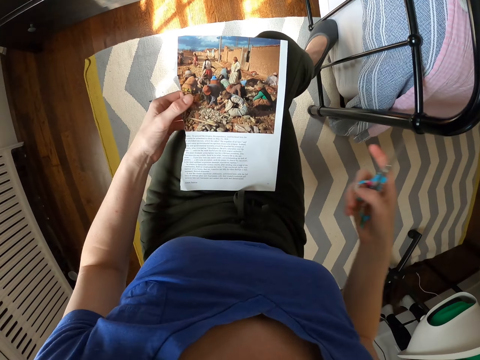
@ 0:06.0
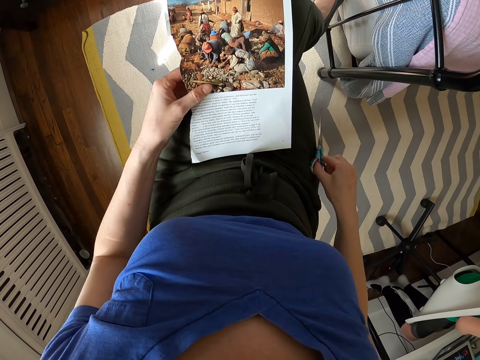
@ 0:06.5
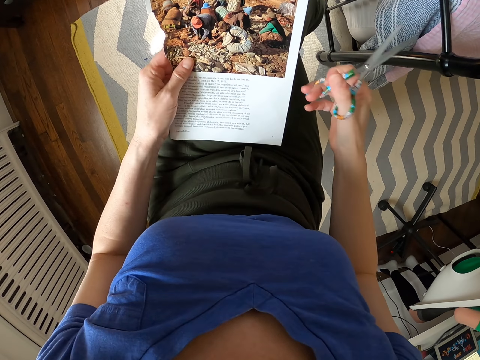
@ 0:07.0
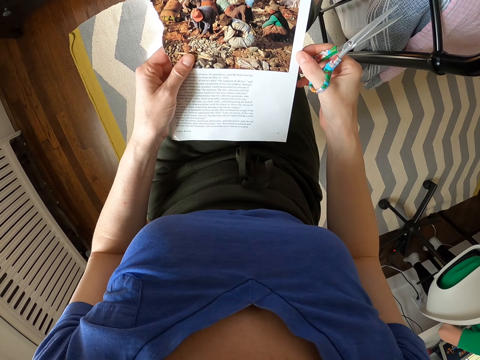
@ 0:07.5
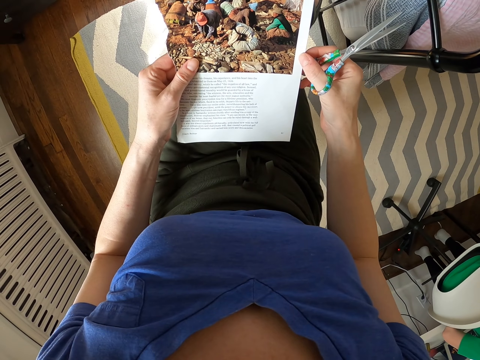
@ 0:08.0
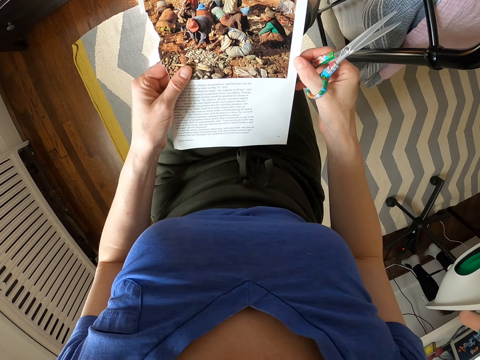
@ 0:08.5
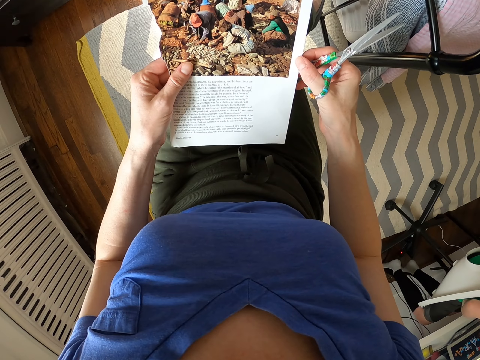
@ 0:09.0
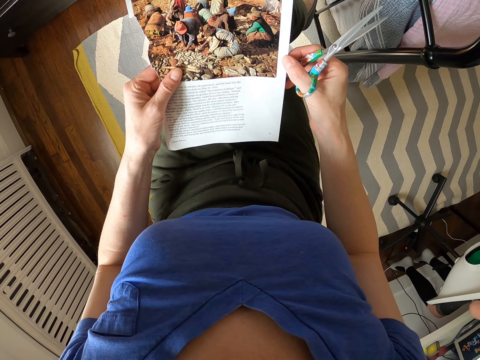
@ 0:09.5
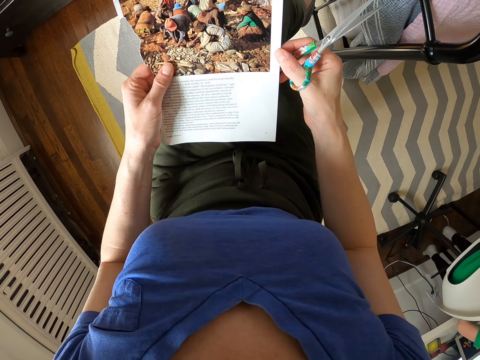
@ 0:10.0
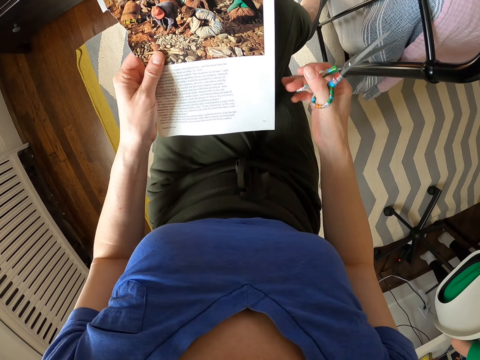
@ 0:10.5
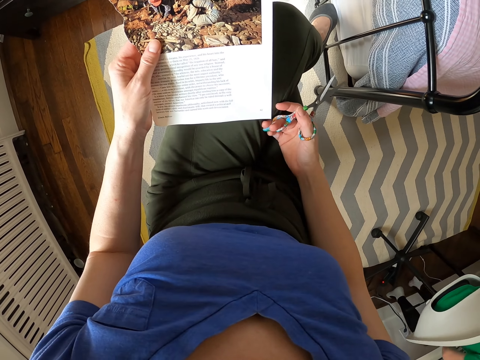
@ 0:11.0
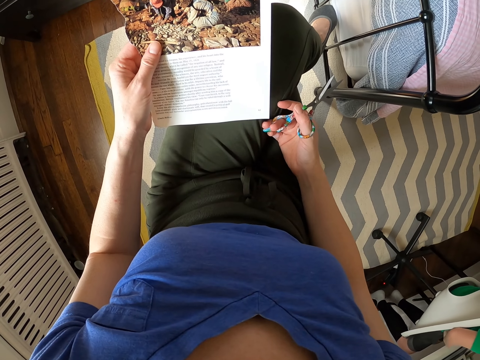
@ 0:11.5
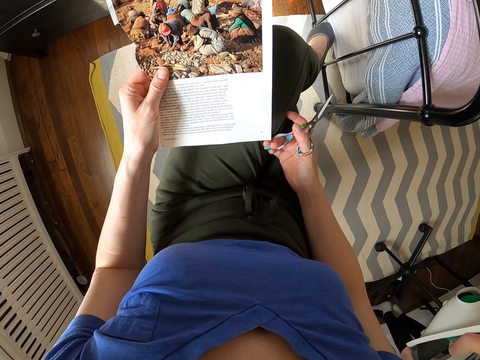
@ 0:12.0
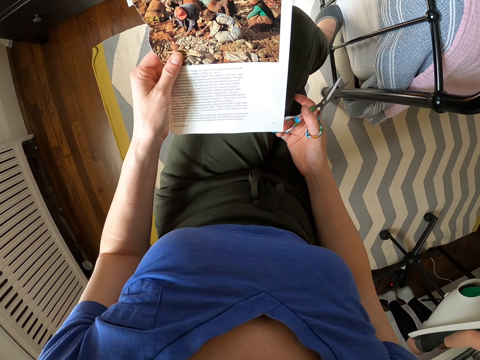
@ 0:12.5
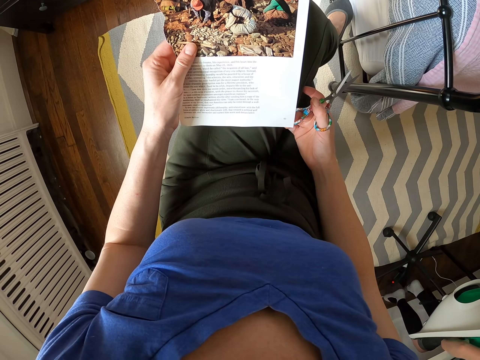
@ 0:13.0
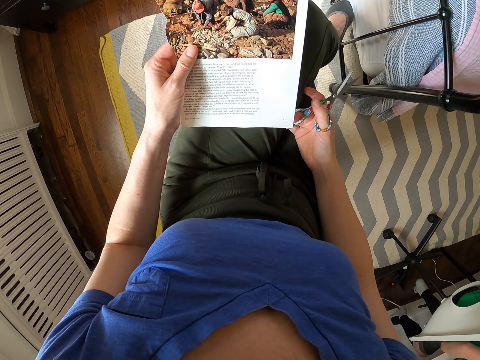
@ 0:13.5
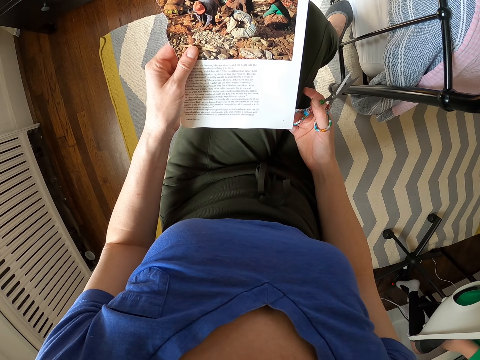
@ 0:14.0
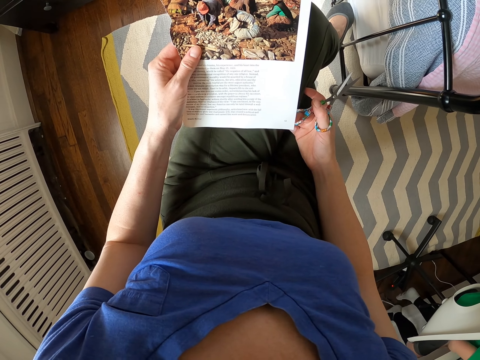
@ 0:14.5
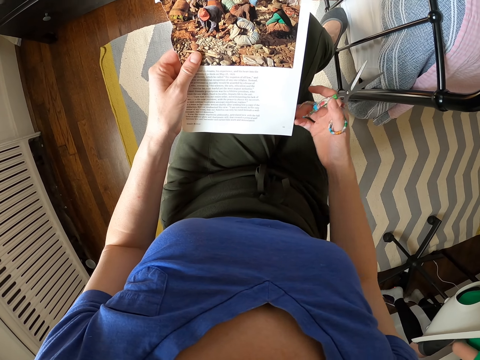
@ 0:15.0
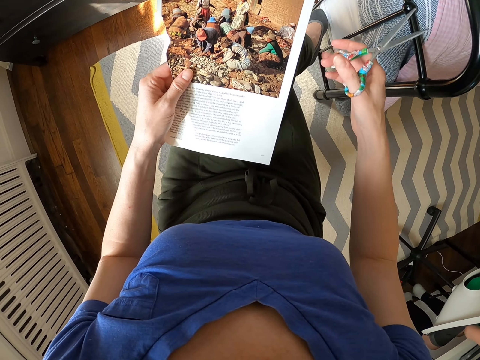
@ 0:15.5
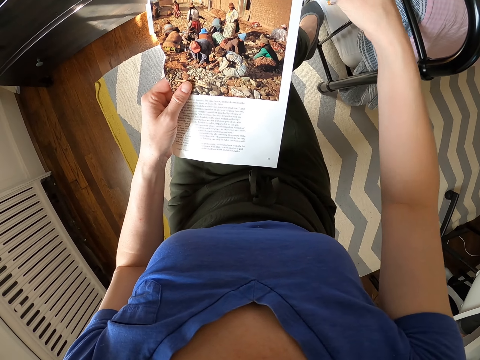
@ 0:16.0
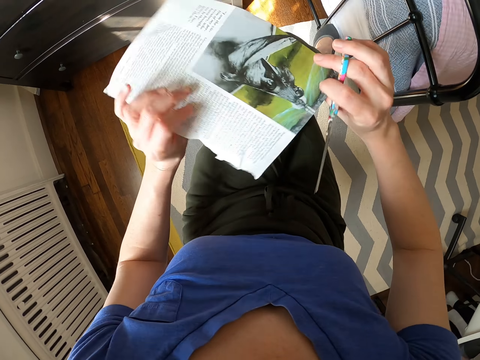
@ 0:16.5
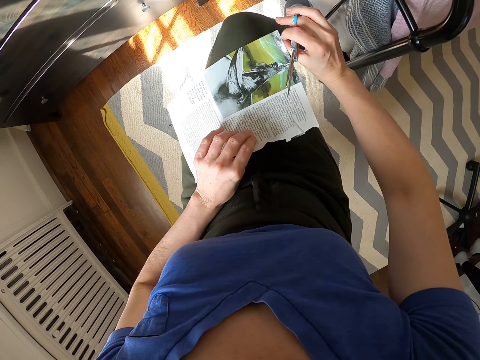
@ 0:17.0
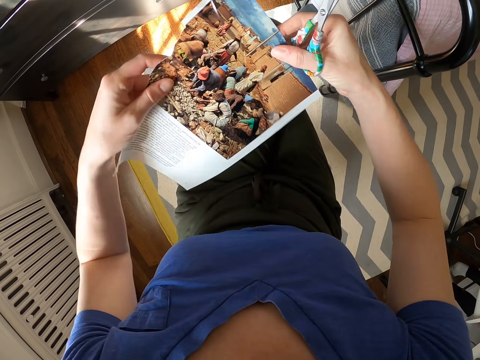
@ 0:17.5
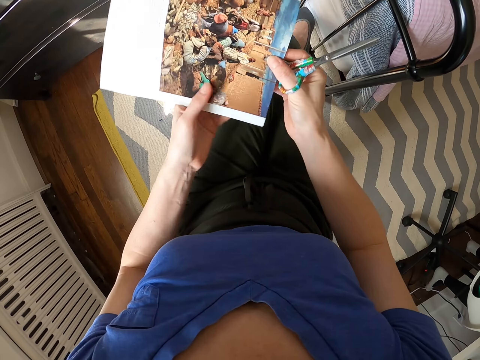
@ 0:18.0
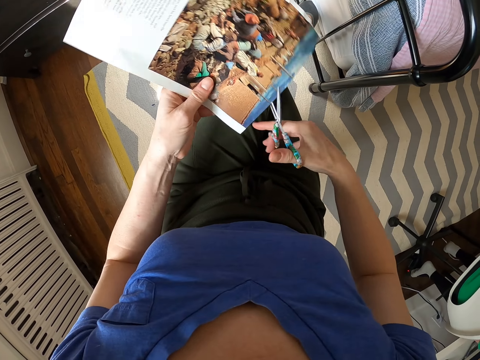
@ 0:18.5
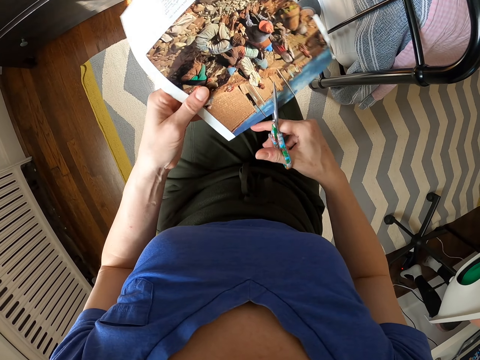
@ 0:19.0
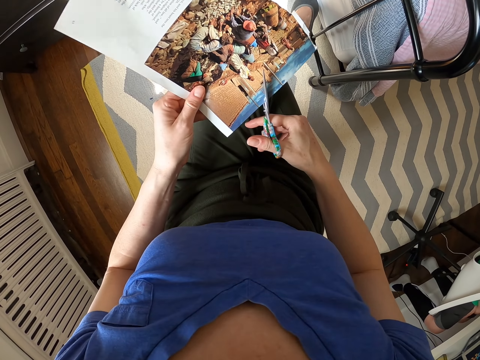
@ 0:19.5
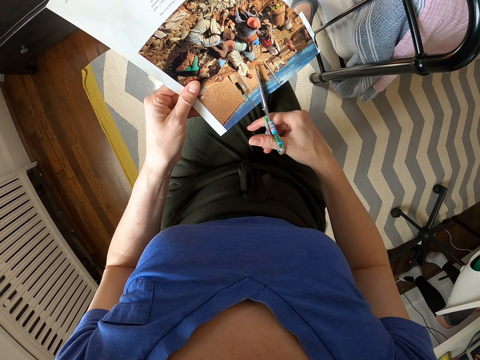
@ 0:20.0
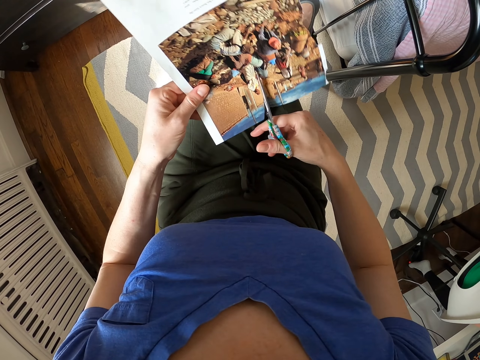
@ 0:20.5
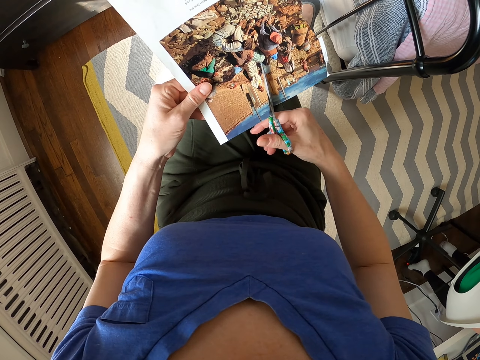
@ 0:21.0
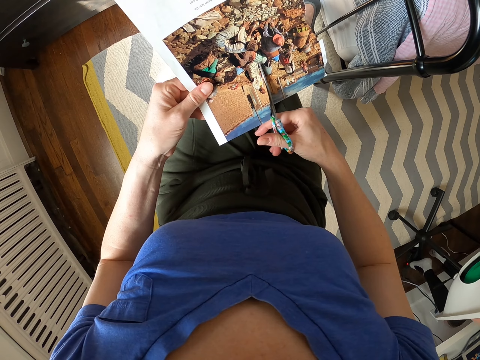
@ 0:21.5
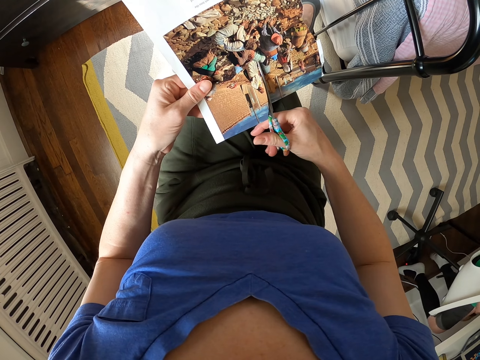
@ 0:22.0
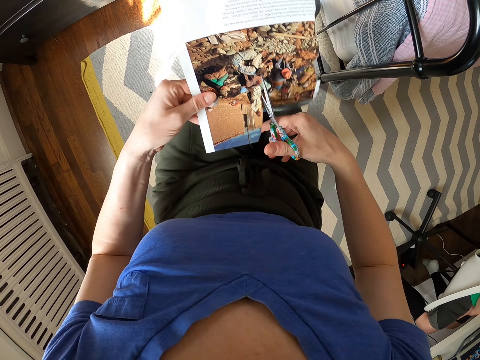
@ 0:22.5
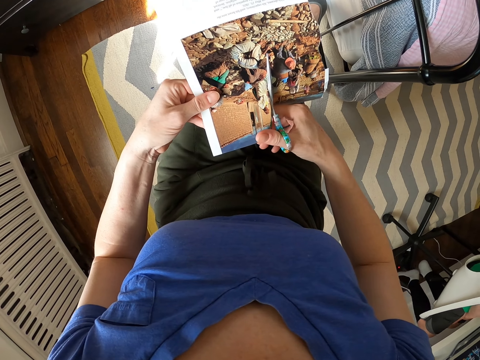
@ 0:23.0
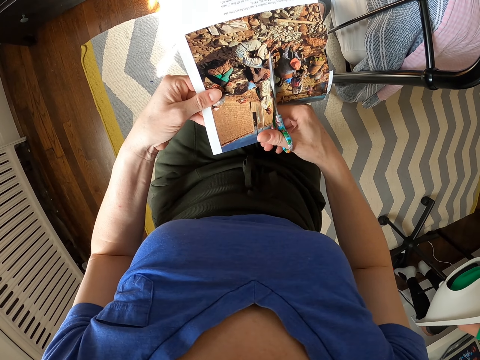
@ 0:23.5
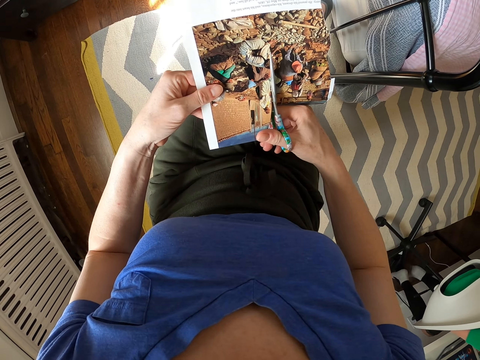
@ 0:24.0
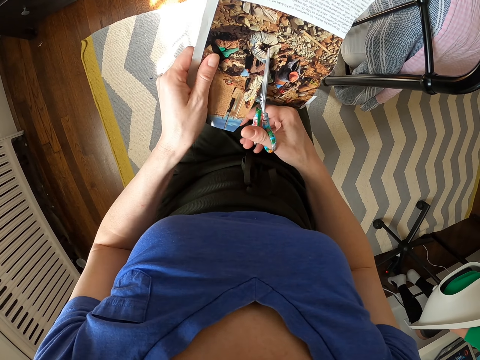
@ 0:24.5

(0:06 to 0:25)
The camera wearer puts the scissors cover on the bed. They look at the picture on the paper. They flip the page. They cut the picture with scissors.

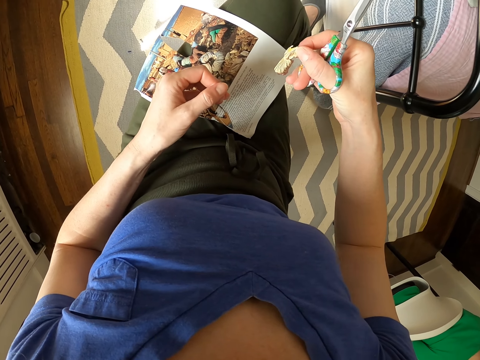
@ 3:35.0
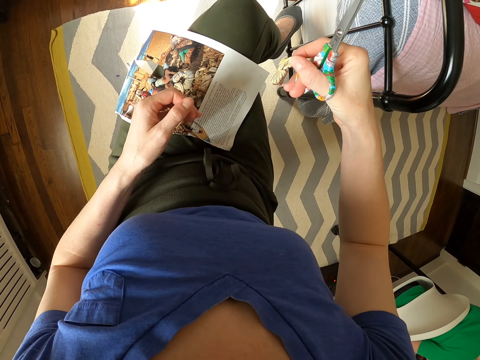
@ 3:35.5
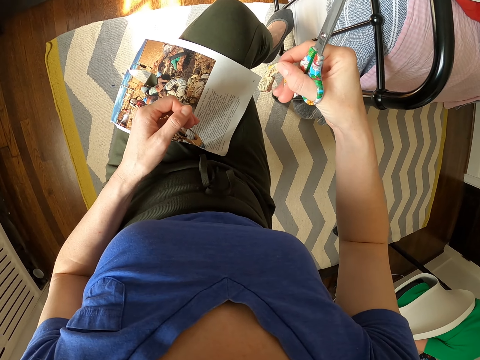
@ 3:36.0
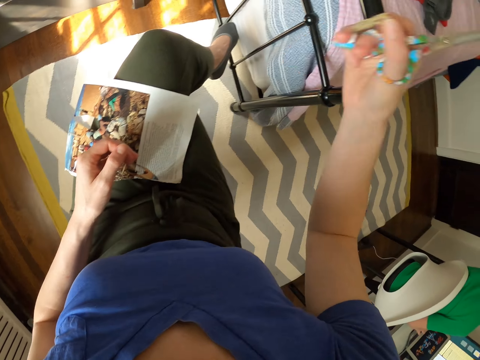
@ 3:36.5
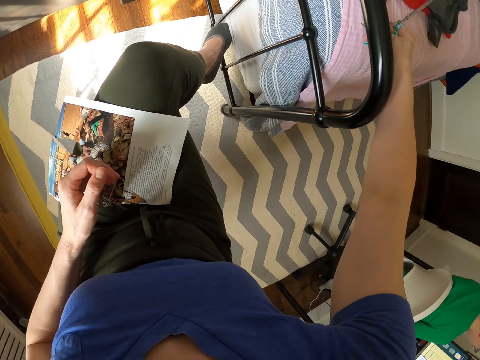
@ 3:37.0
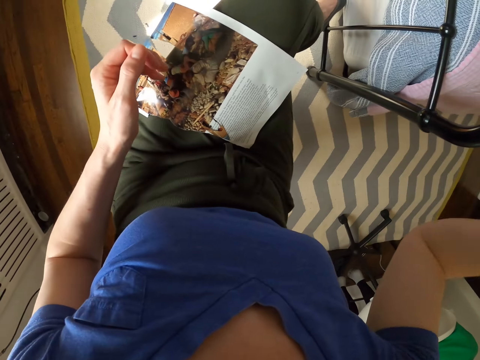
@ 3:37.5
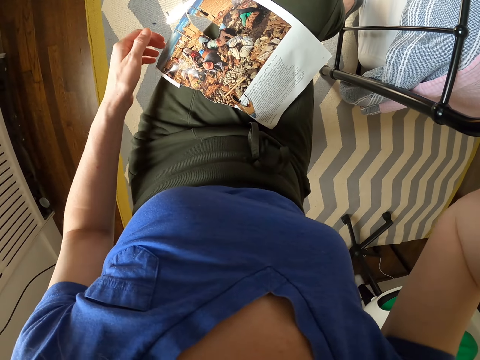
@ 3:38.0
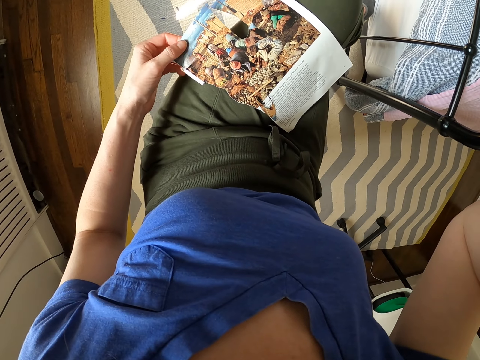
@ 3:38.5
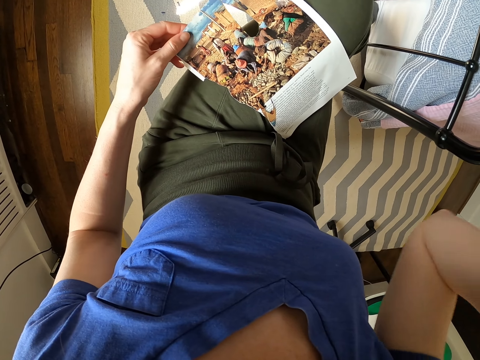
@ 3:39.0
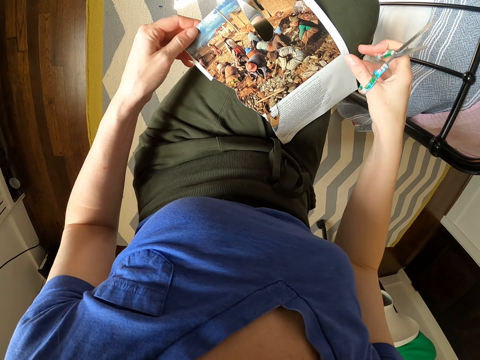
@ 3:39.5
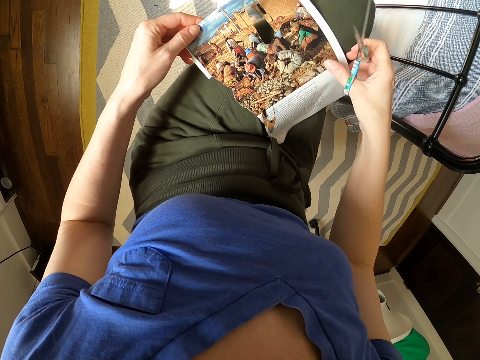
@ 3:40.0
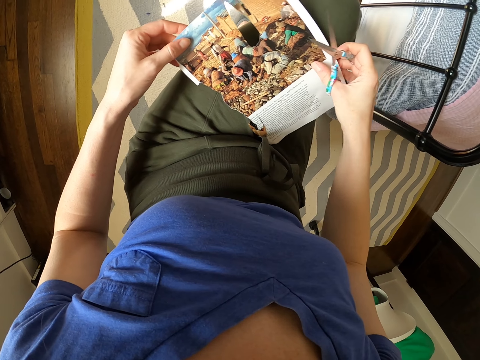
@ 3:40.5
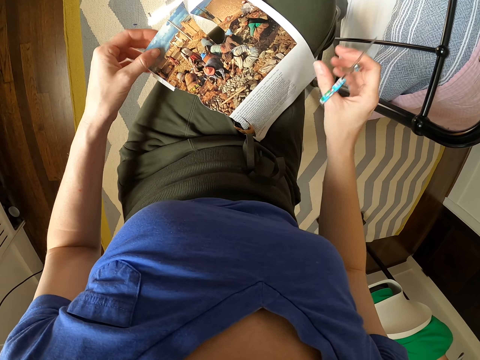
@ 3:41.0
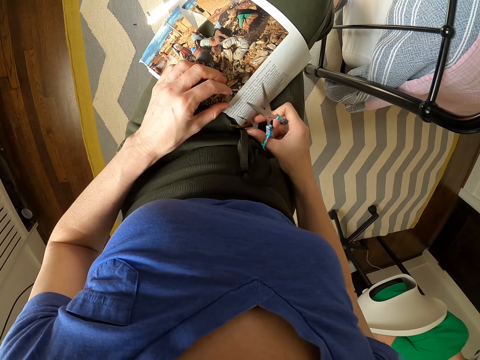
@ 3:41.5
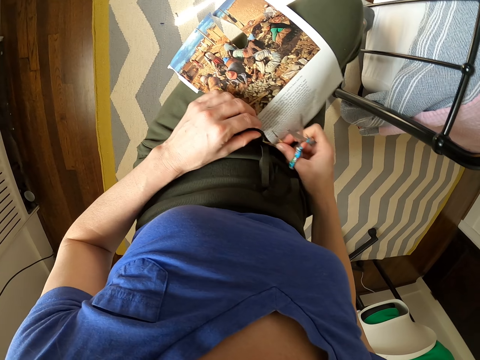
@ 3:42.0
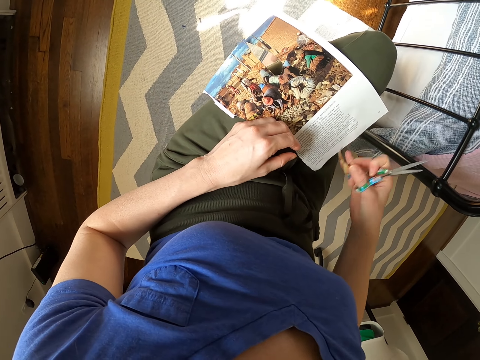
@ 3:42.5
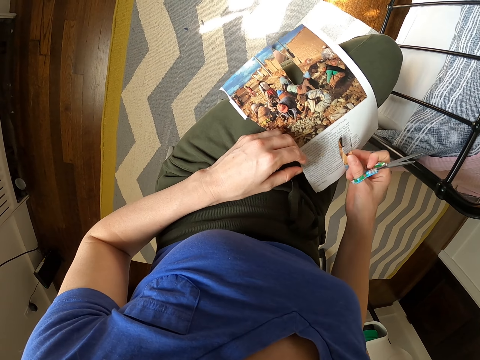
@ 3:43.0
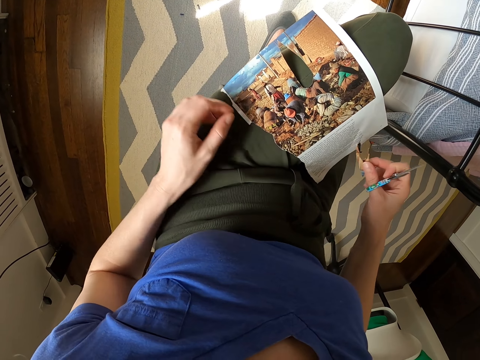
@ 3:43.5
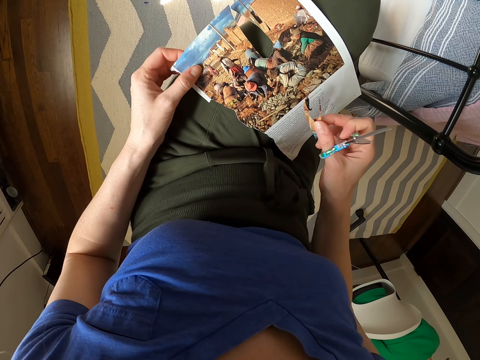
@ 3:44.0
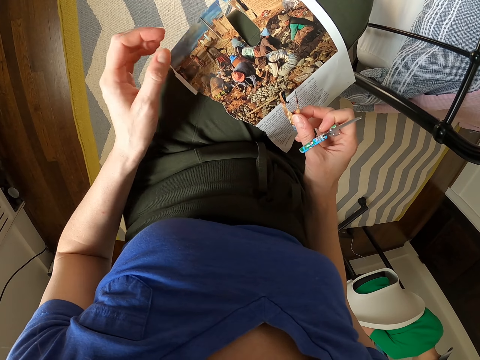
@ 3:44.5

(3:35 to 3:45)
The camera wearer puts the picture or piece of paper on the bed. They hold the paper. They pick up a picture.
